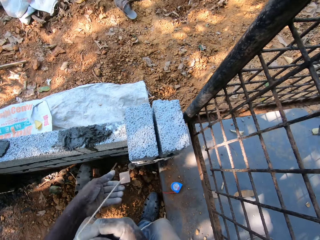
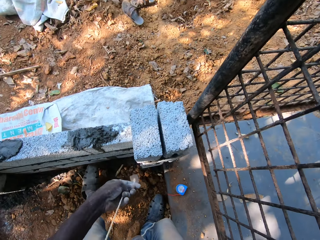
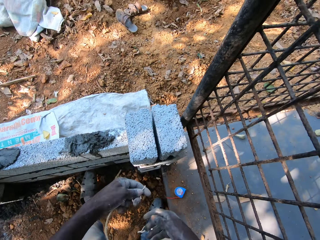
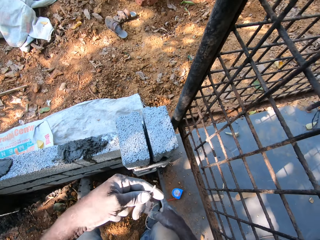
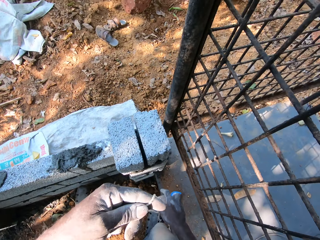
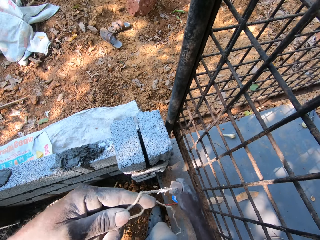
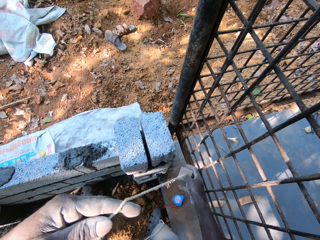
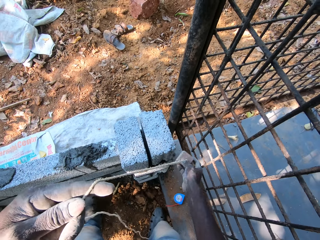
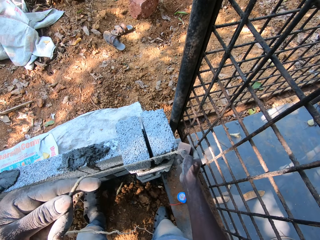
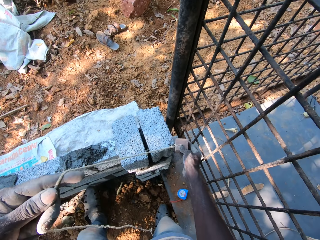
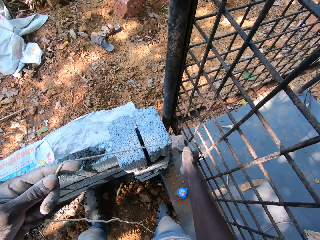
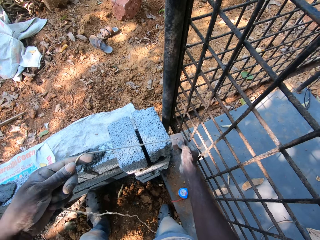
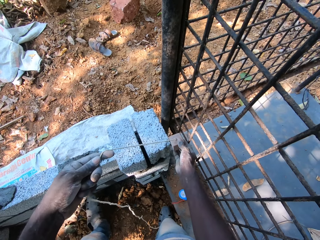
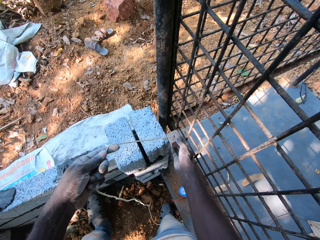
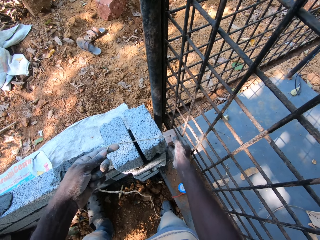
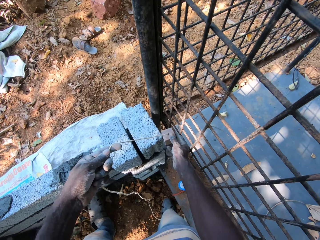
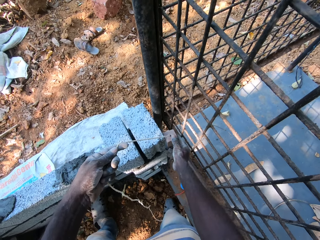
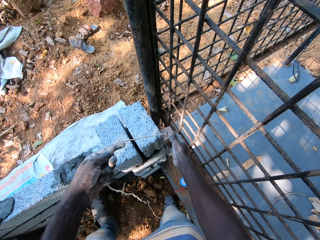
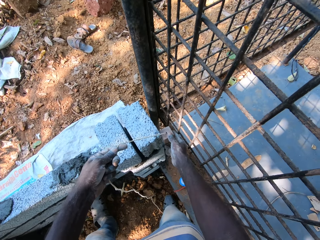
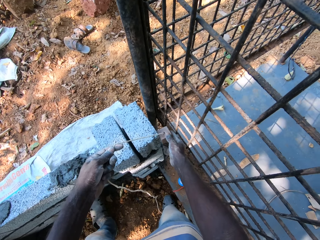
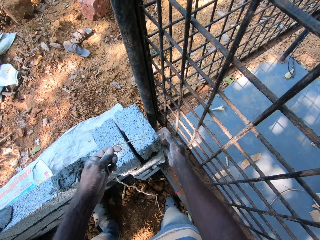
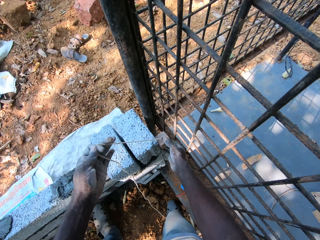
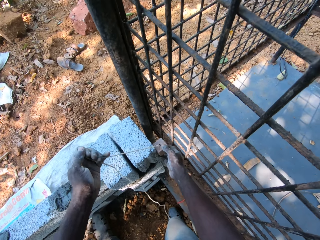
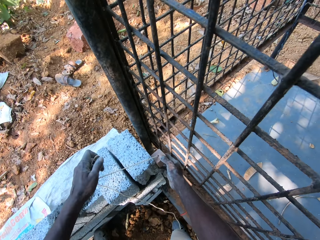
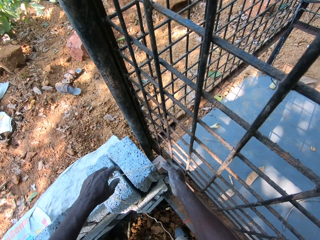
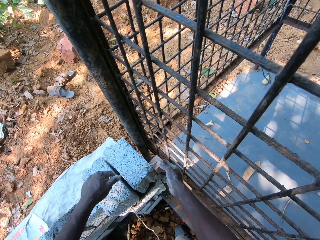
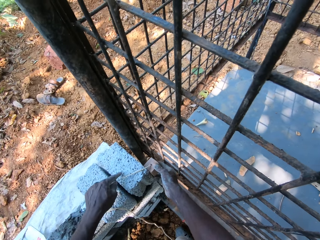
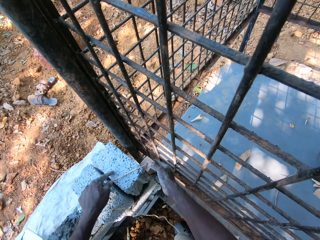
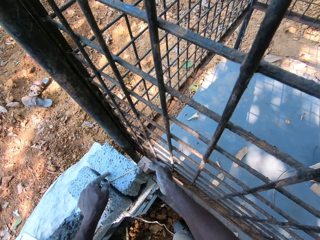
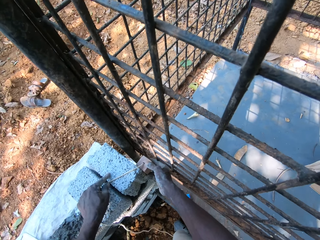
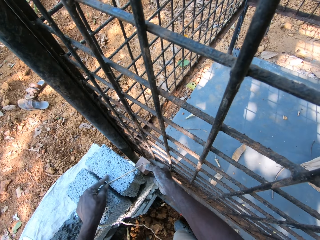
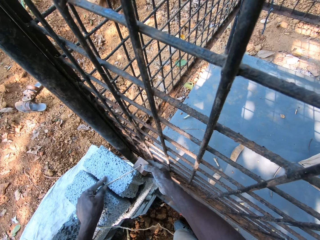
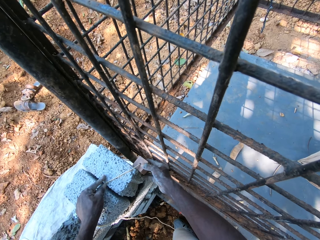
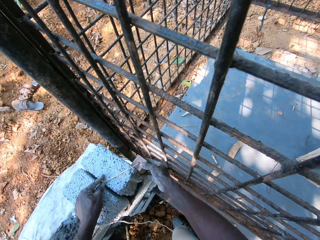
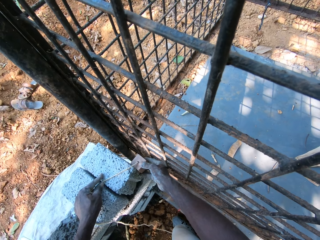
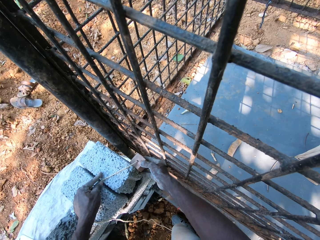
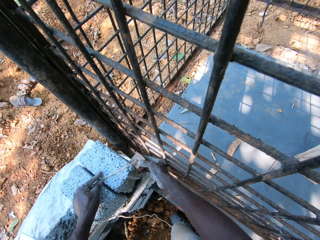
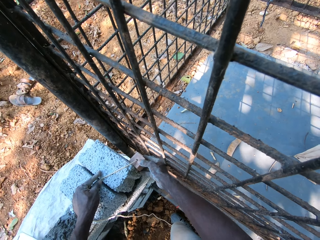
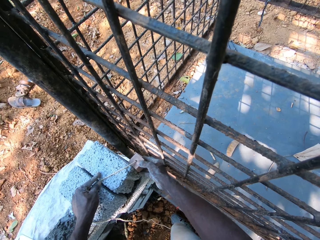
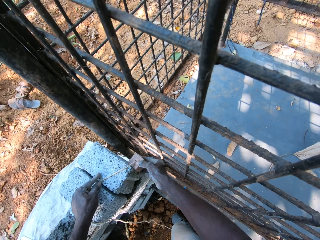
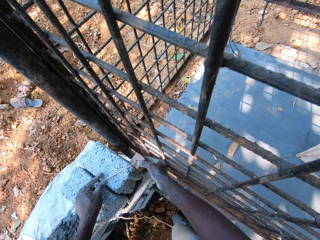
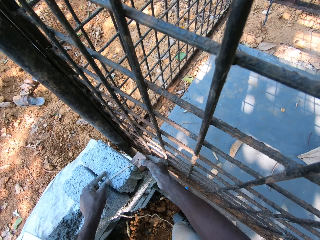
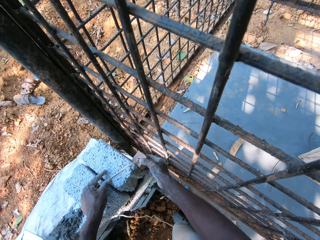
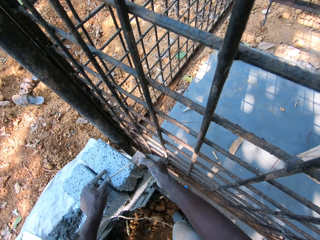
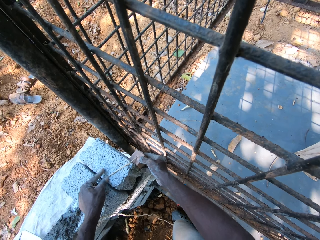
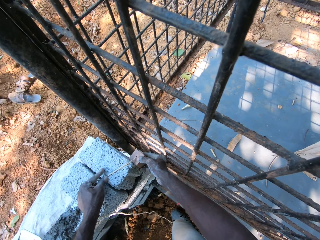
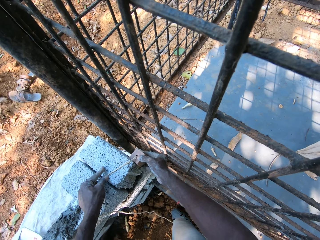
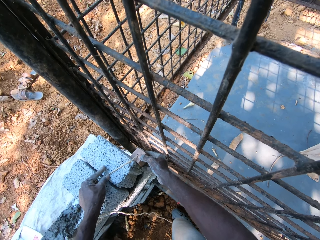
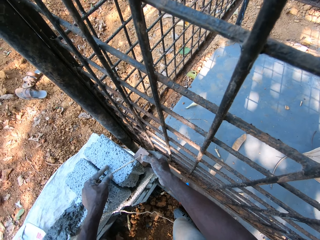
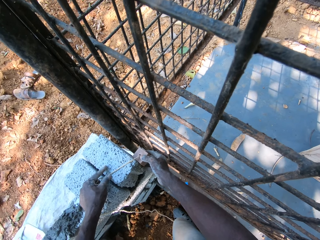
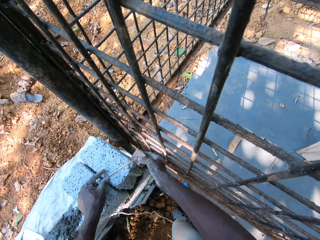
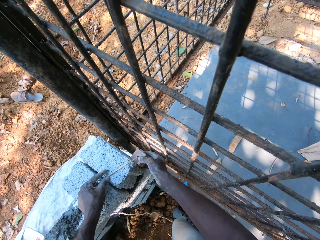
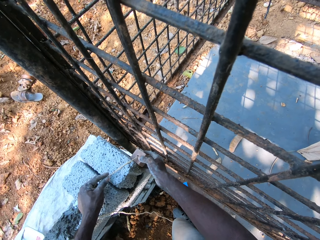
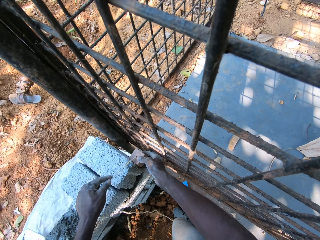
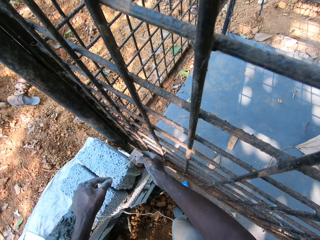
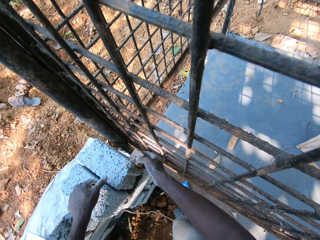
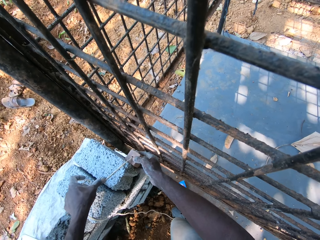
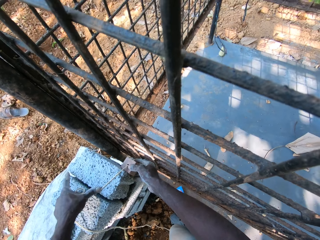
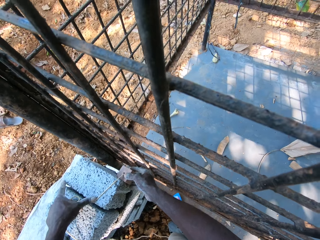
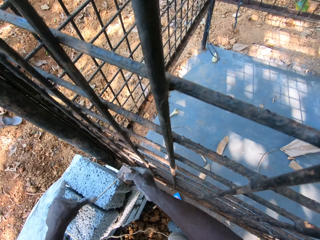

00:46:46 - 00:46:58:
The camera wearer removes a plumb bob from the concrete brick. They pull the plumb bob rope in both hands. They measure the vertical line of the brick with the plumb bob. They set the plumb bob in both hands on the concrete block on the wall.

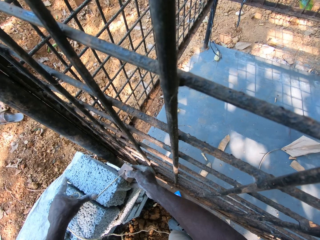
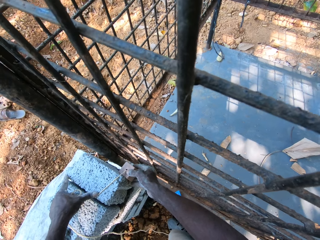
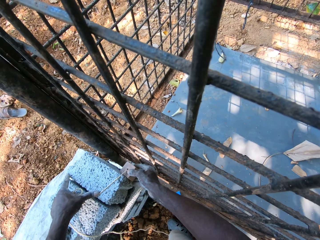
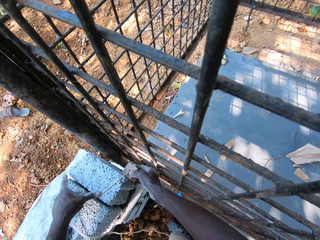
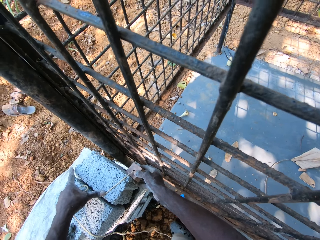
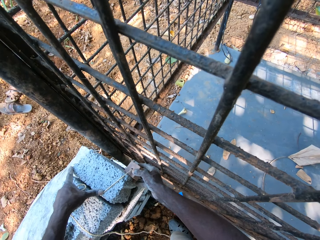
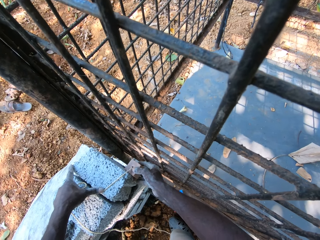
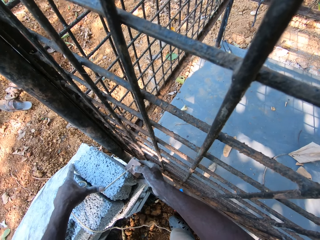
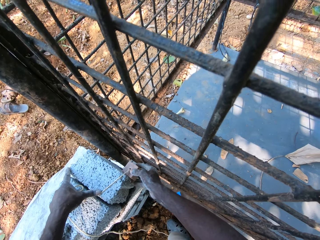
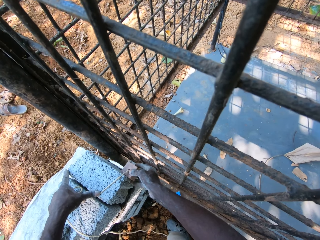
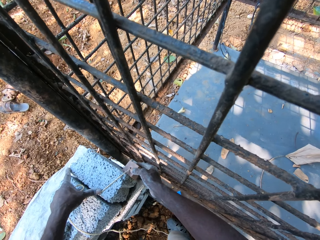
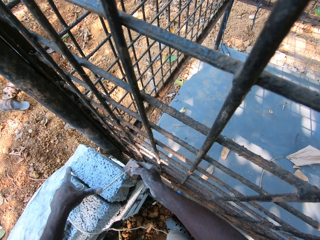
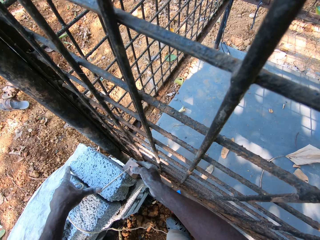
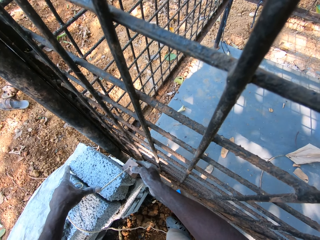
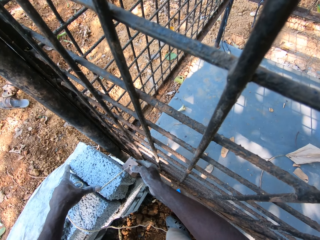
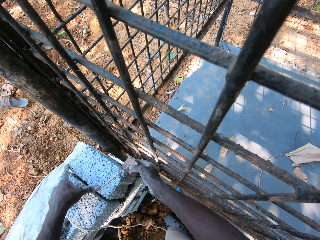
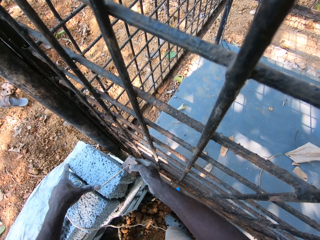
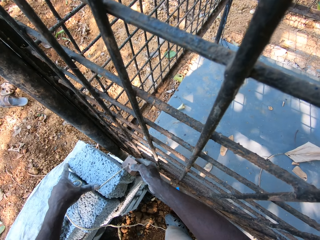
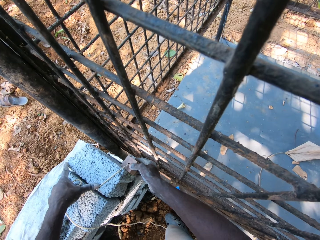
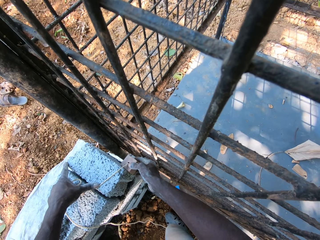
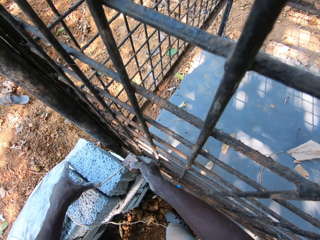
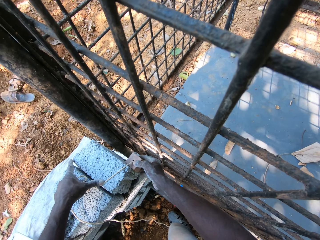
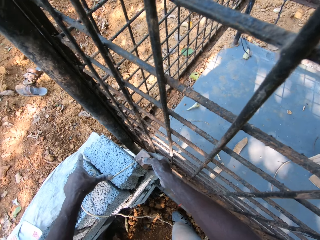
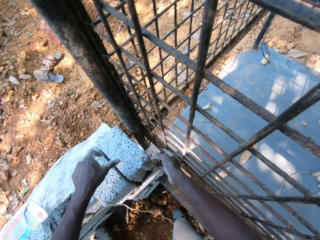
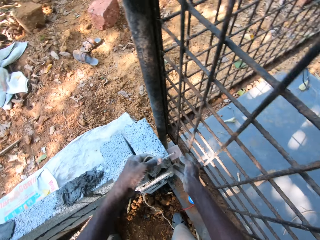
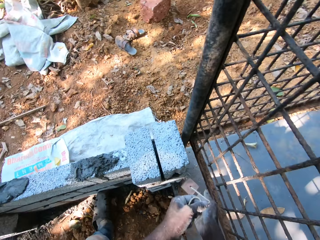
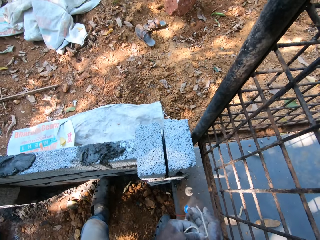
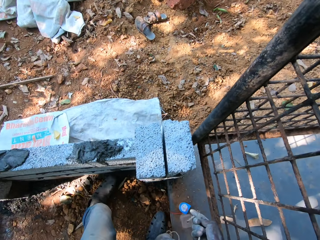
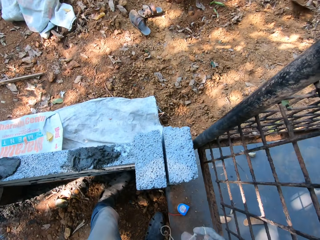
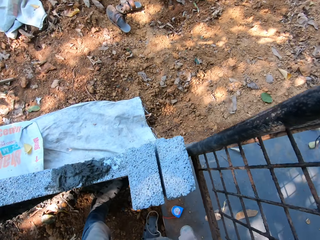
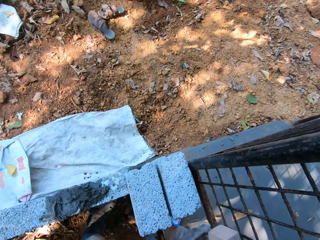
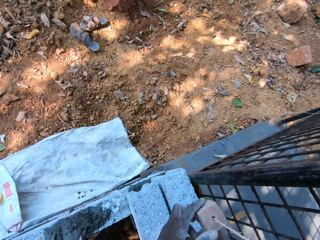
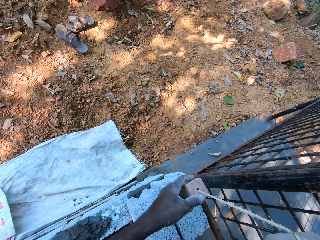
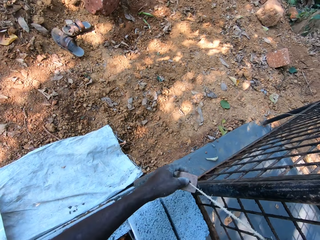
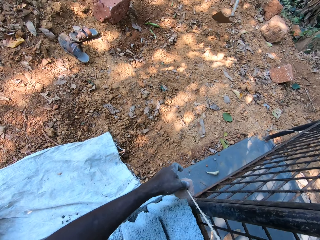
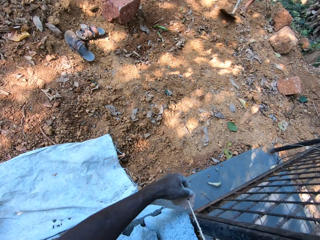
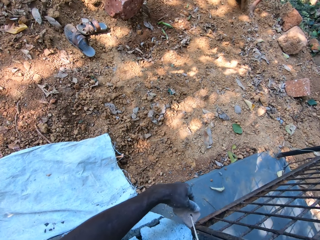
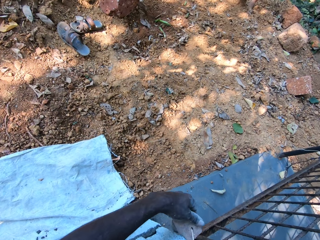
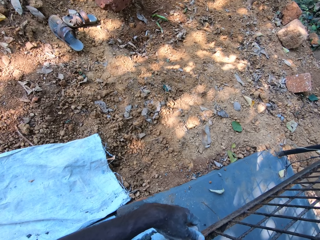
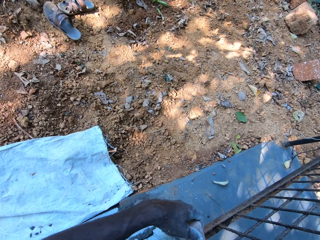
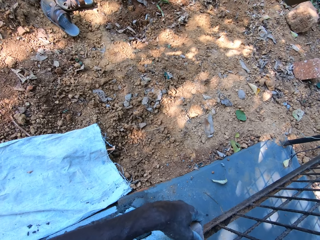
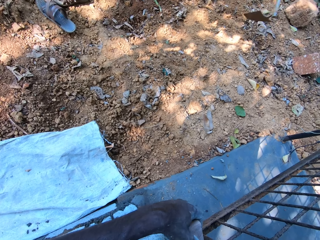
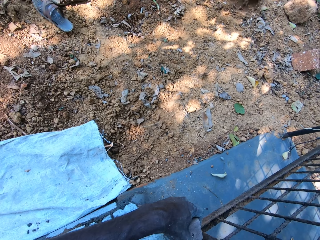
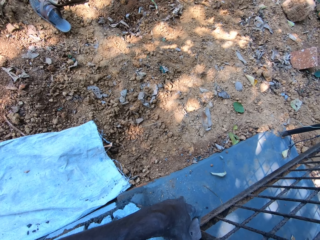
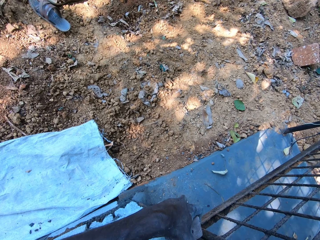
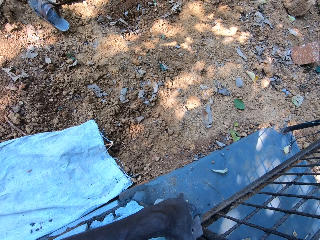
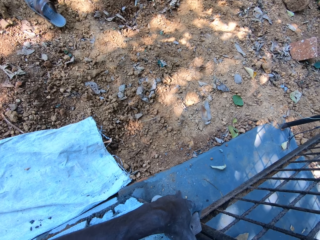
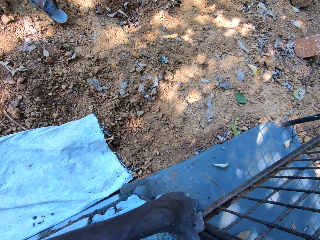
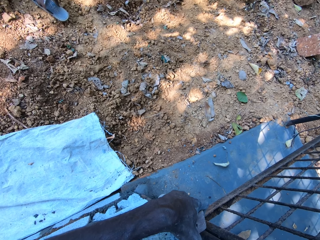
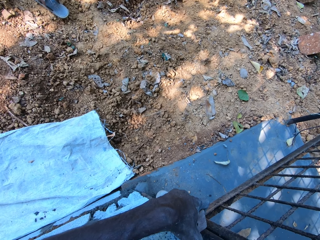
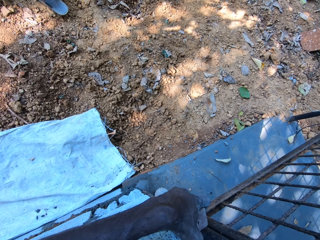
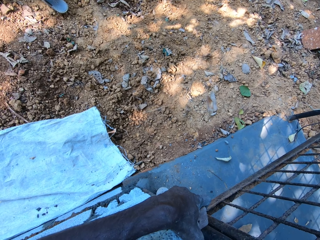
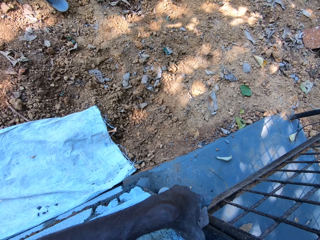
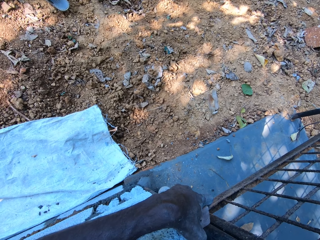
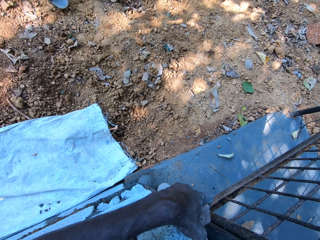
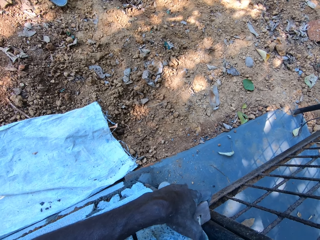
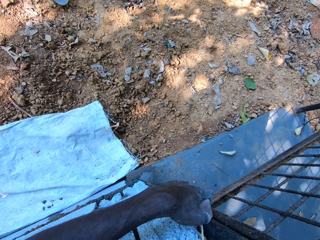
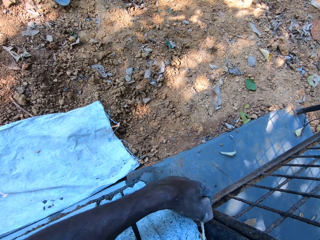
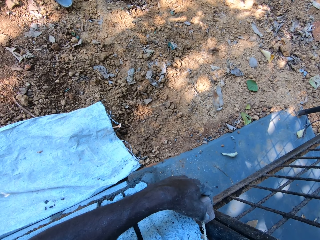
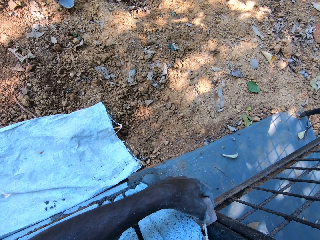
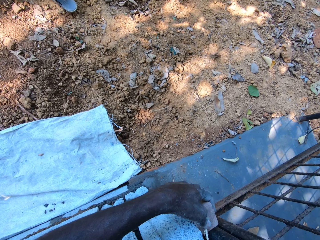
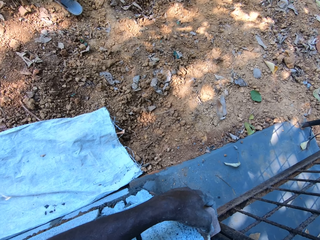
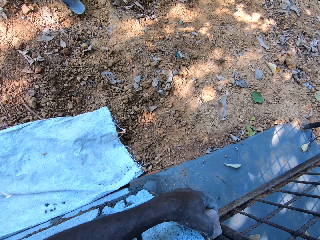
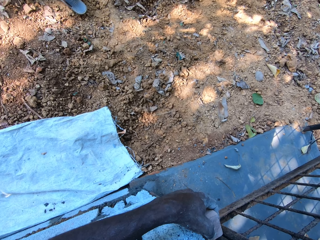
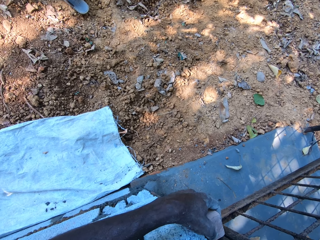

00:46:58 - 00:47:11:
The camera wearer removes a plumb bob from the concrete brick. They pull the plumb bob rope in both hands. They set the plumb bob in both hands on the concrete block on the wall. They measure the vertical line of the brick with the plumb bob.
